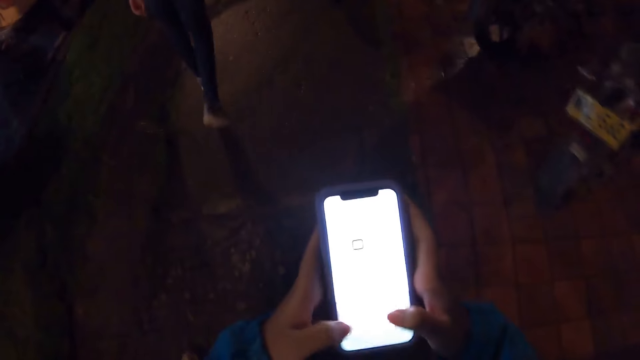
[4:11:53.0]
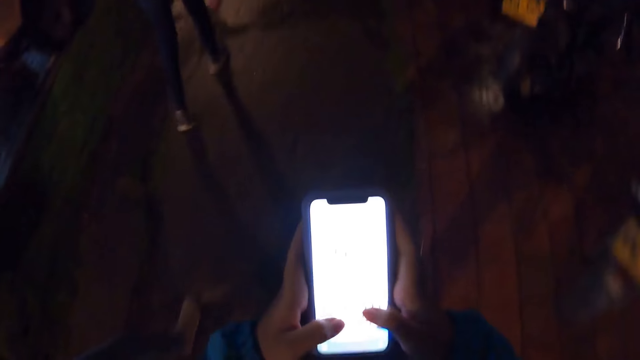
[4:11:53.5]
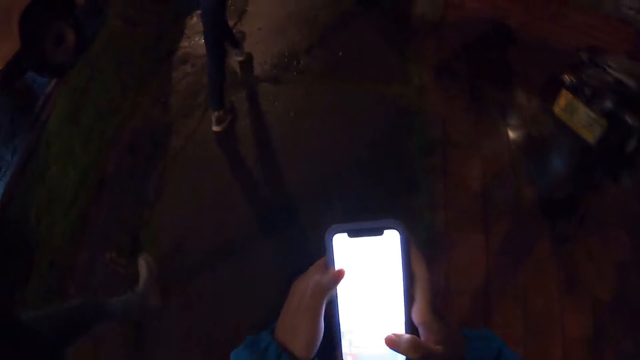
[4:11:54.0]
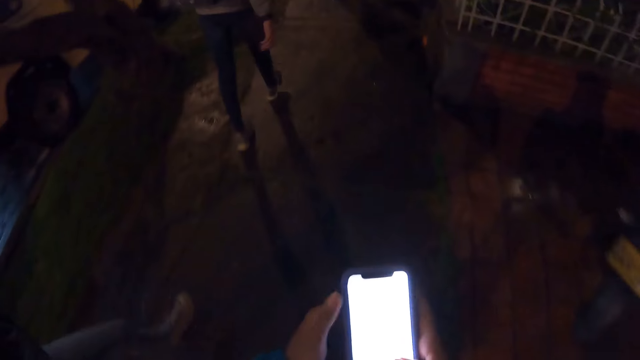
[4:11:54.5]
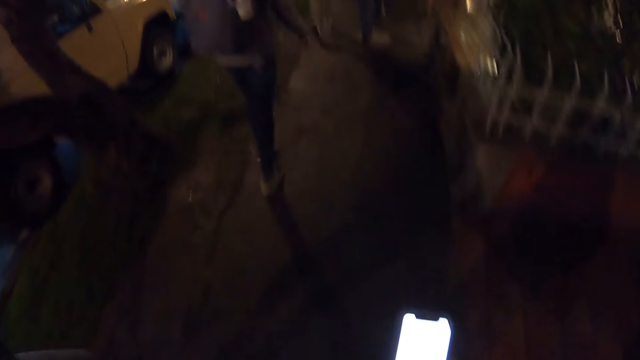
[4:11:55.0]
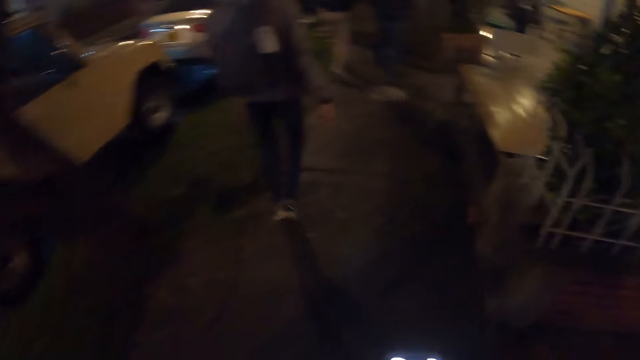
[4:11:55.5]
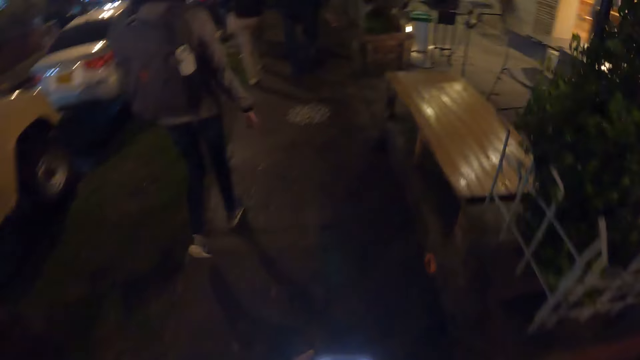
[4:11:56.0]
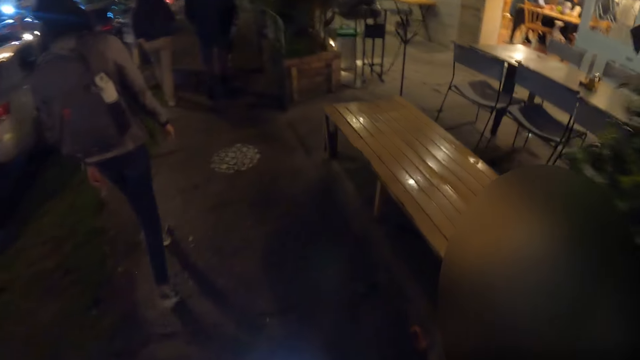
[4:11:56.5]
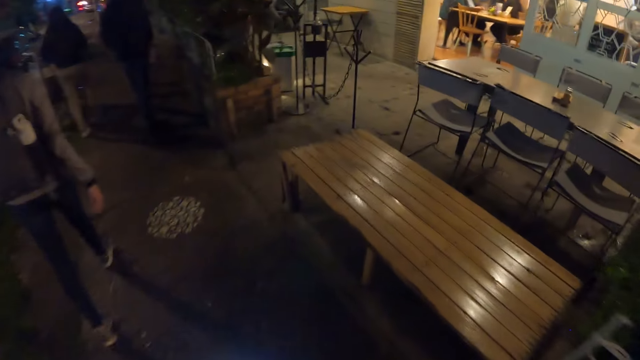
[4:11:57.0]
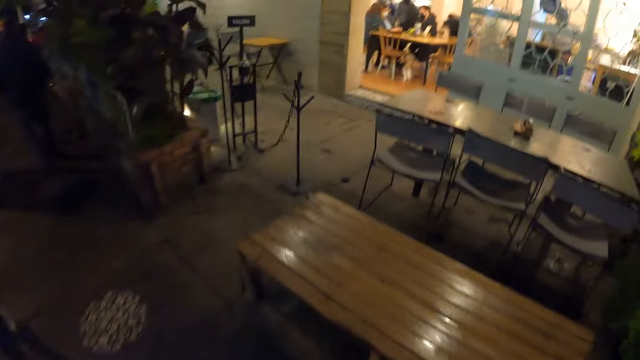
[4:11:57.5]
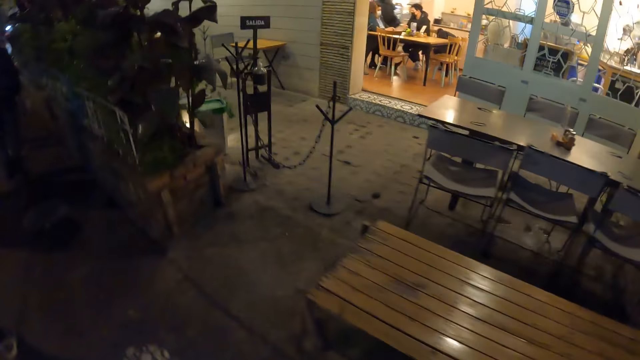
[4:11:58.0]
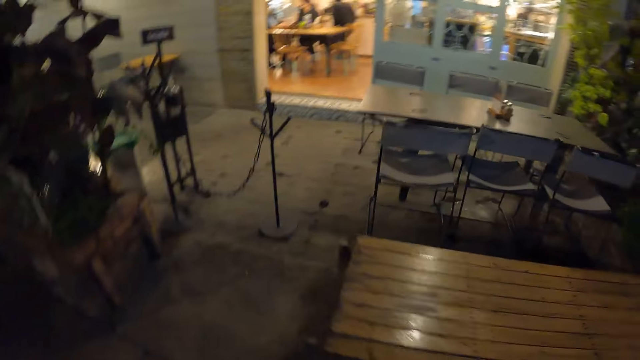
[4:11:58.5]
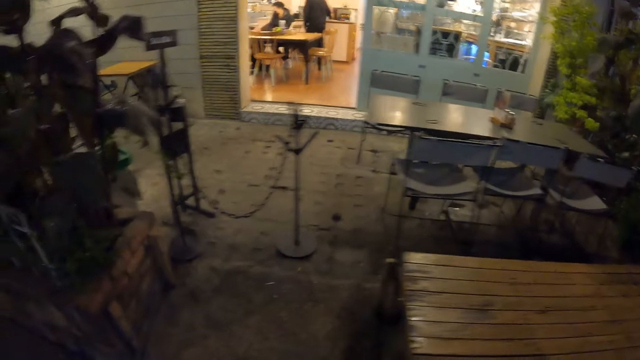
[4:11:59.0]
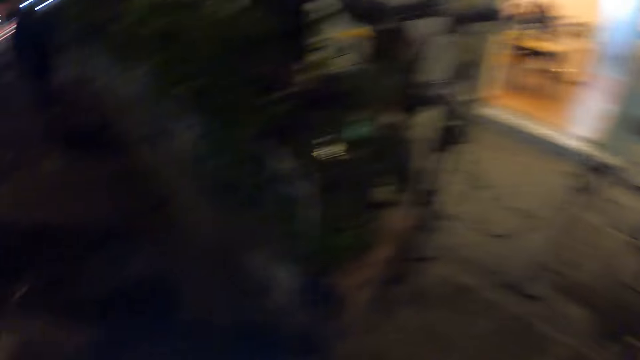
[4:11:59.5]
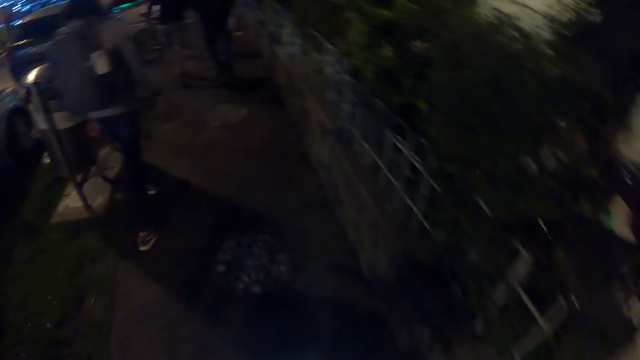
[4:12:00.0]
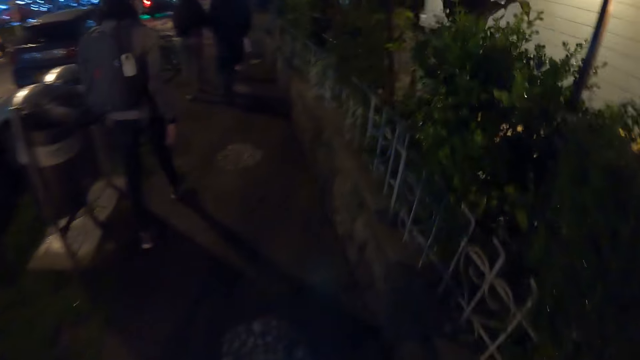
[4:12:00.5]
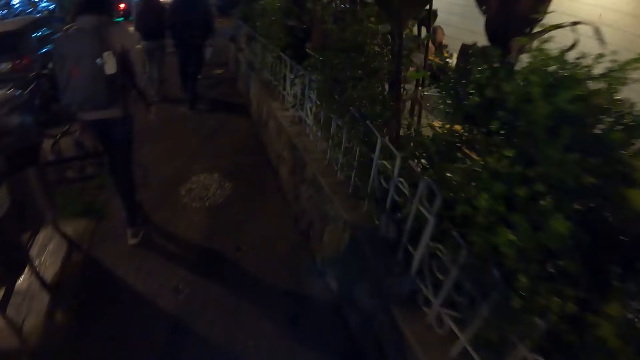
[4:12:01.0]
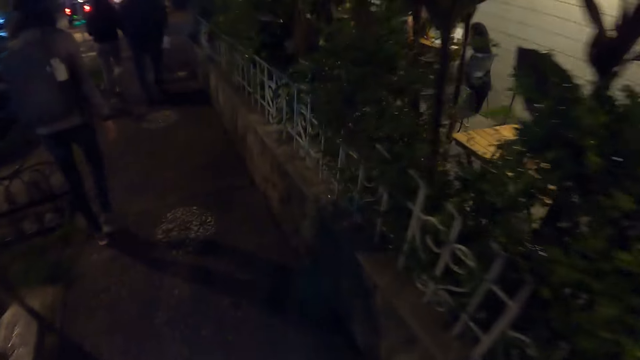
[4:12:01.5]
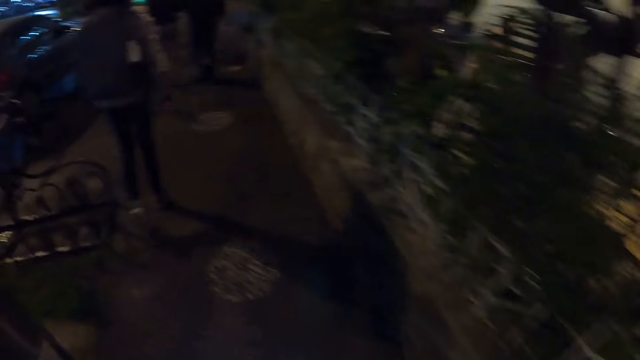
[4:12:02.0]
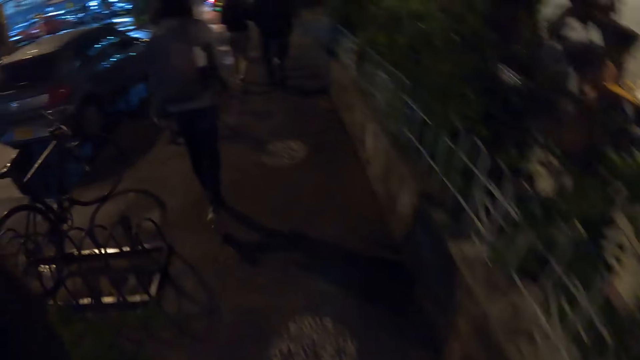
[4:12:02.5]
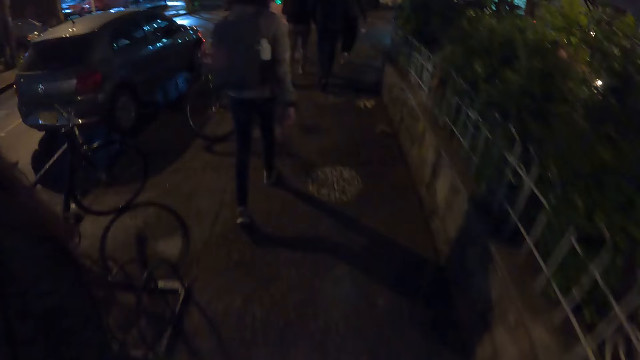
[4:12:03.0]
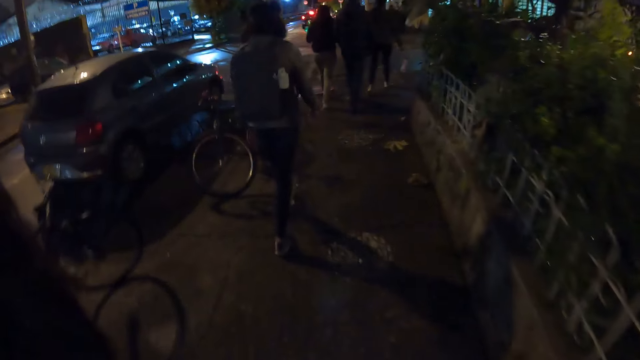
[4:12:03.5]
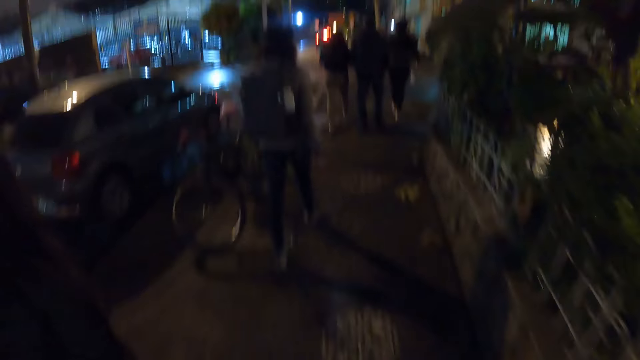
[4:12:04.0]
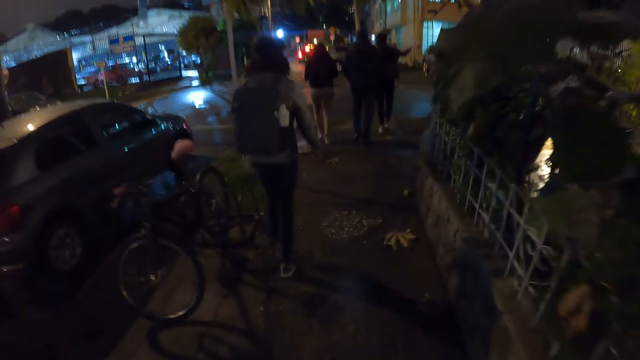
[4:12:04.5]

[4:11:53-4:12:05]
The camera wearer walks. They look around.

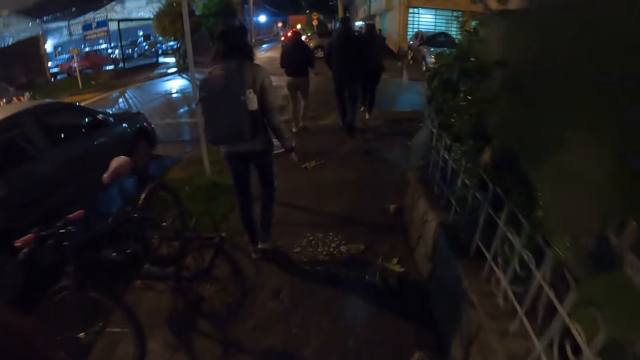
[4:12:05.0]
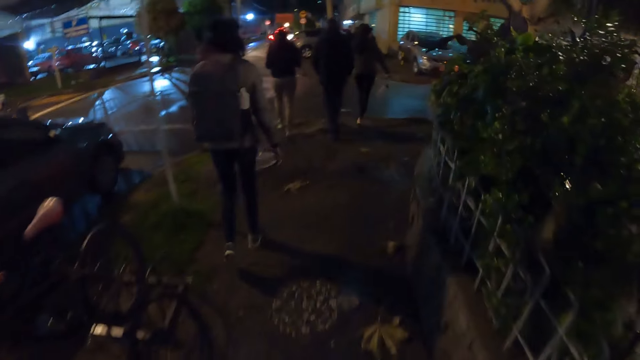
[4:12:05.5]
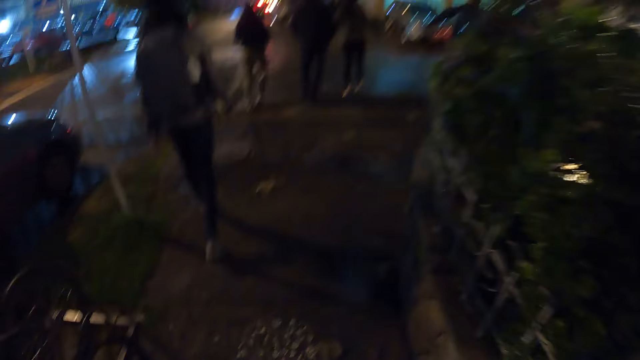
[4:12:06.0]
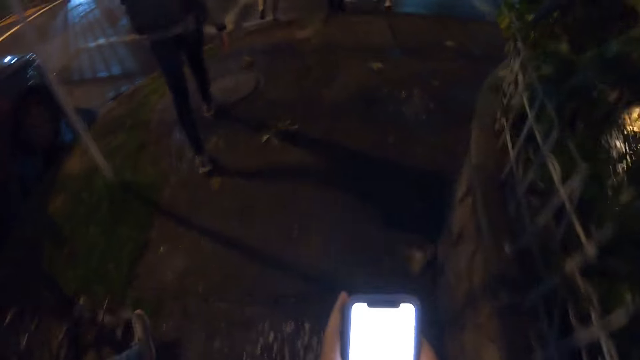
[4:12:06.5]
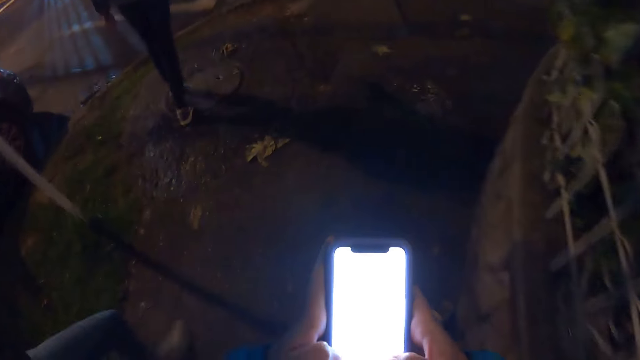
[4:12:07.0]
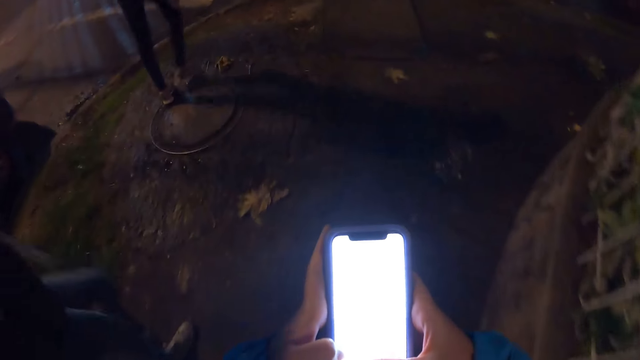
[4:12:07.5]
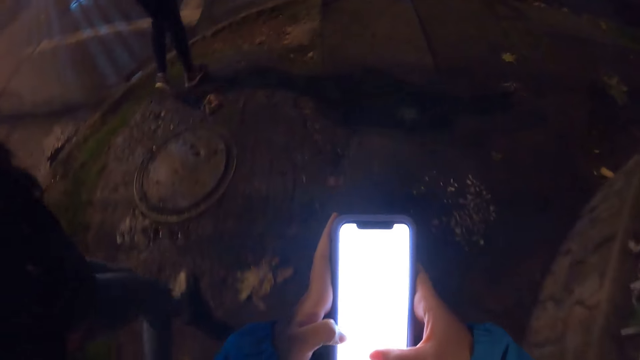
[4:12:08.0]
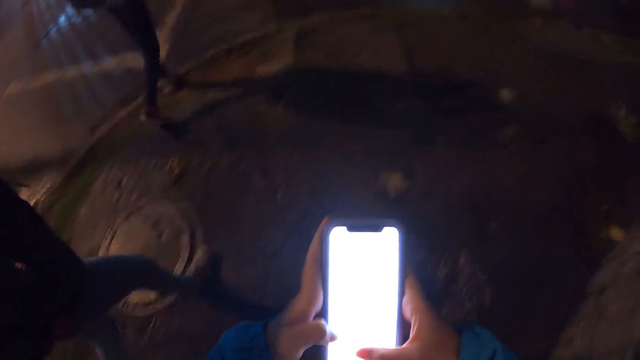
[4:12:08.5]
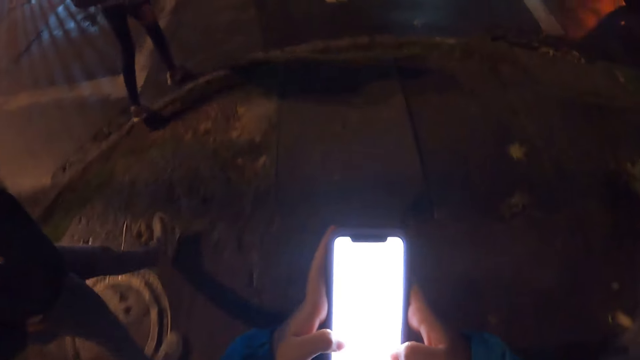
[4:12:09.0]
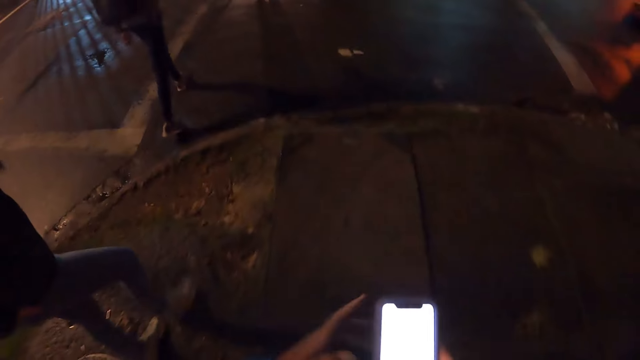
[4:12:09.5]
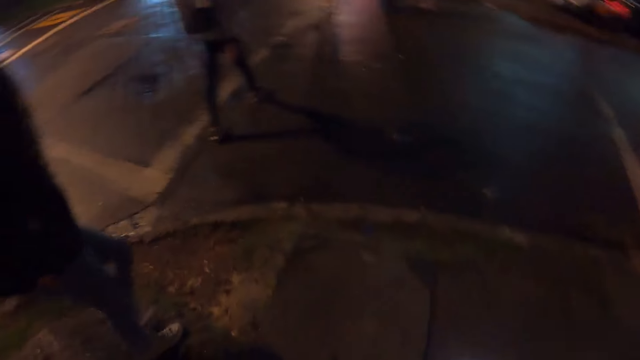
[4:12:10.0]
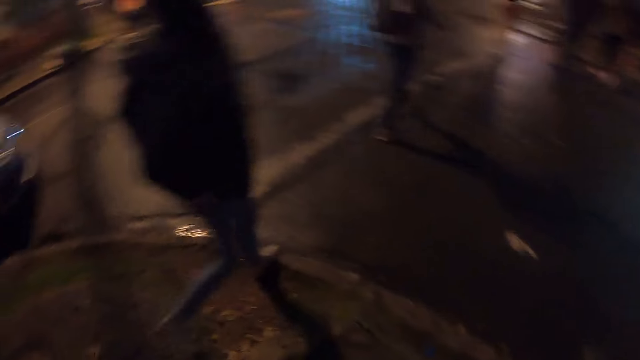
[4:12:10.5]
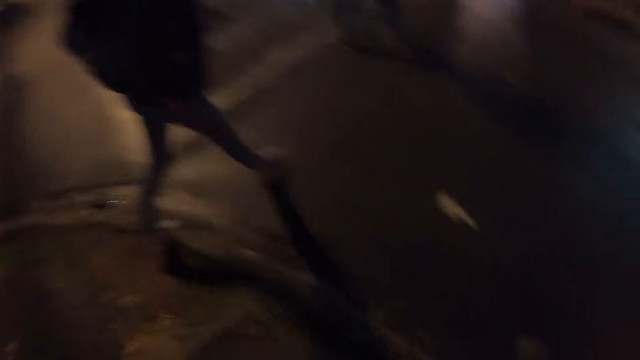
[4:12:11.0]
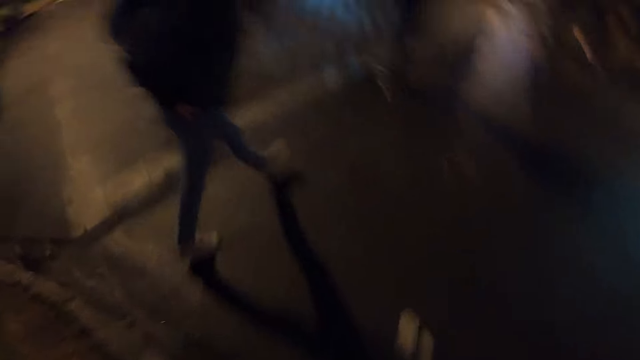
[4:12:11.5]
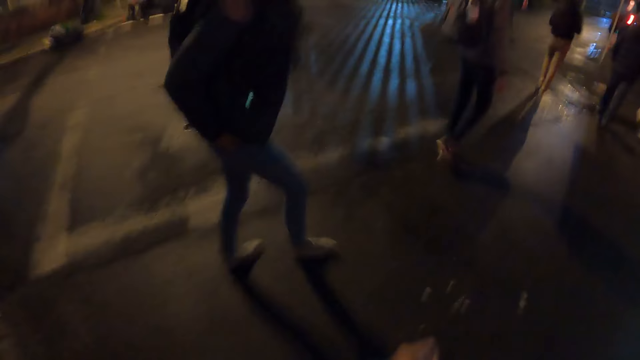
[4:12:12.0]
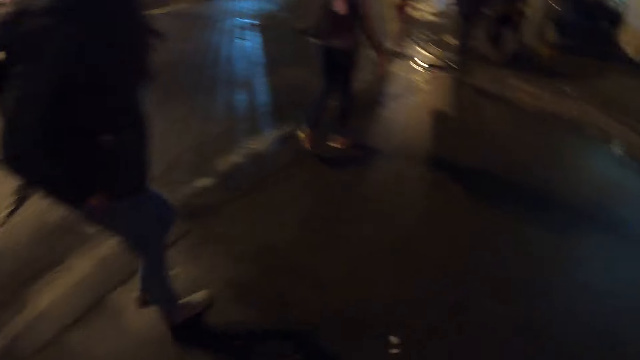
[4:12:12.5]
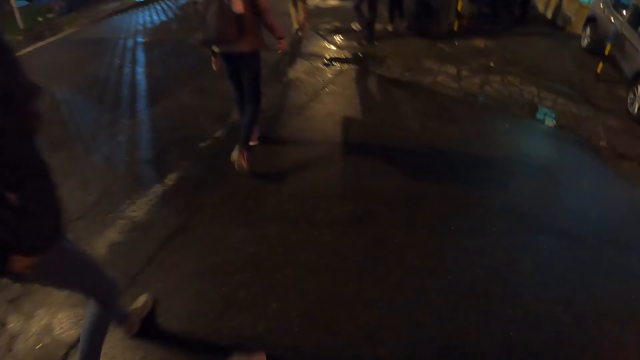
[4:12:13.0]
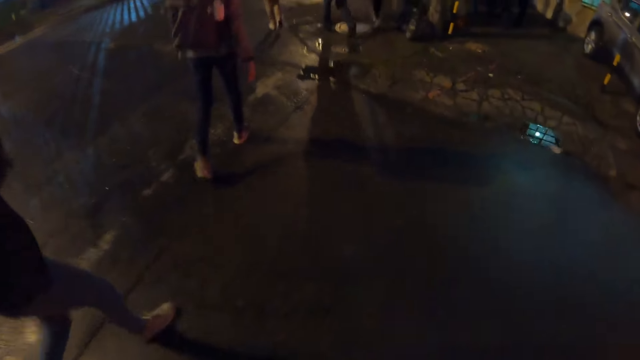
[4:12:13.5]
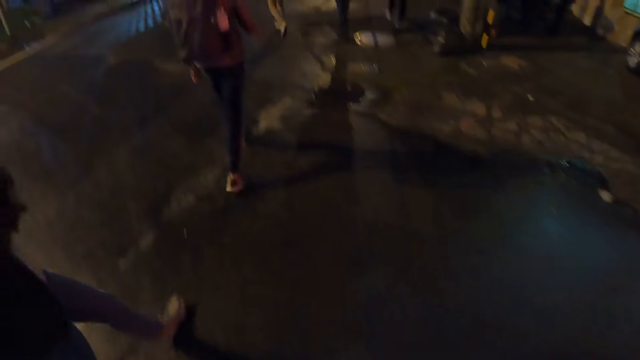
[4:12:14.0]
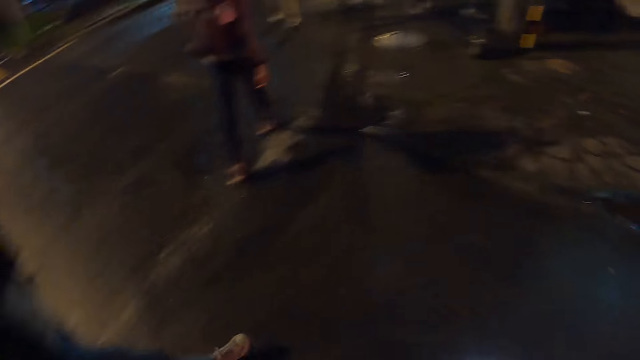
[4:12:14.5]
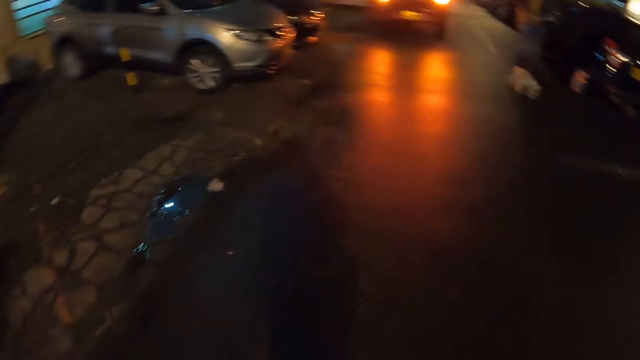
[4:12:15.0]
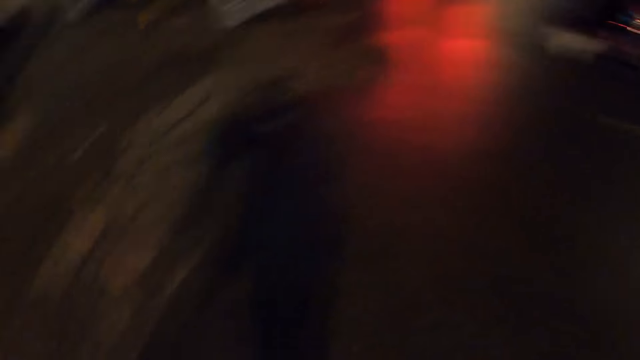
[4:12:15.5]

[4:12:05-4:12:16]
The camera wearer swipes on the phone's screen. They walk. They look around.
